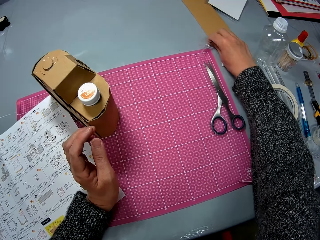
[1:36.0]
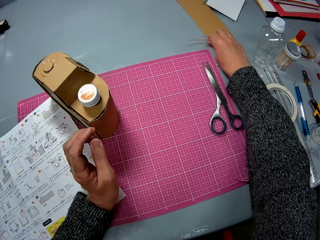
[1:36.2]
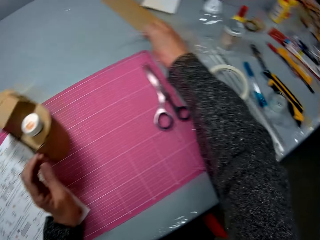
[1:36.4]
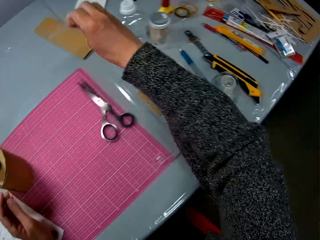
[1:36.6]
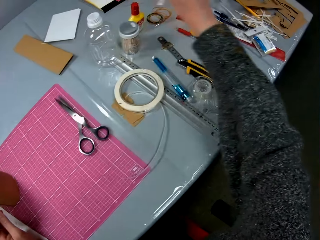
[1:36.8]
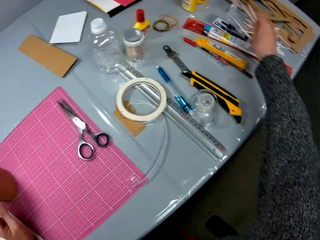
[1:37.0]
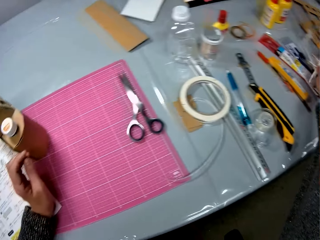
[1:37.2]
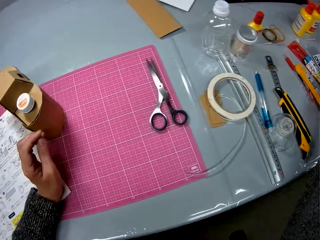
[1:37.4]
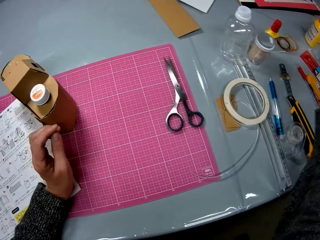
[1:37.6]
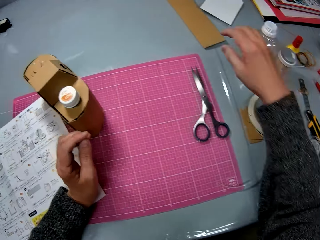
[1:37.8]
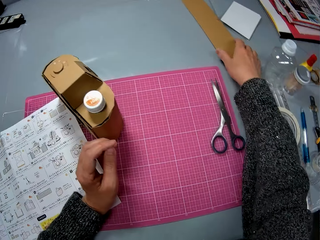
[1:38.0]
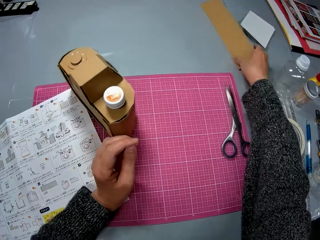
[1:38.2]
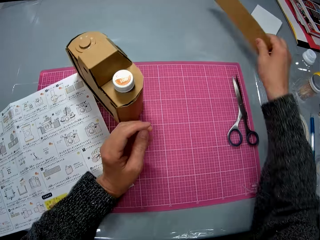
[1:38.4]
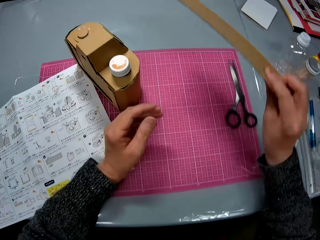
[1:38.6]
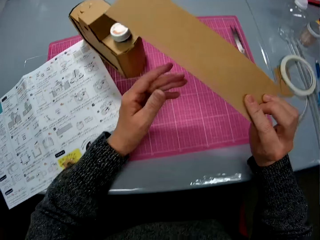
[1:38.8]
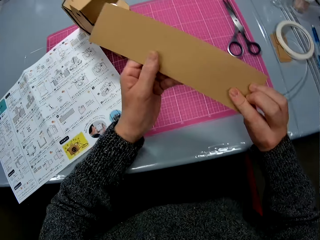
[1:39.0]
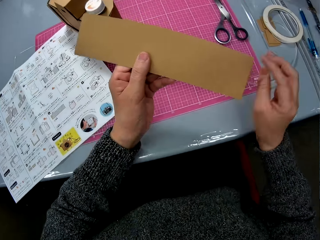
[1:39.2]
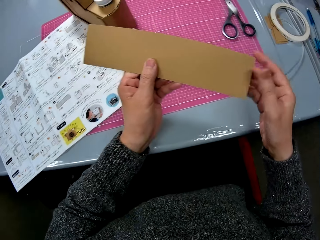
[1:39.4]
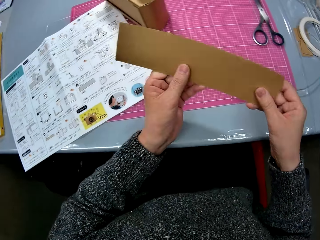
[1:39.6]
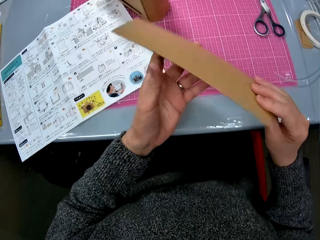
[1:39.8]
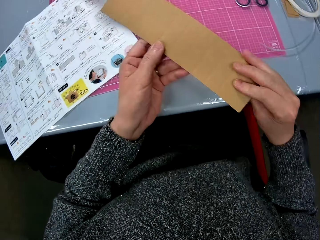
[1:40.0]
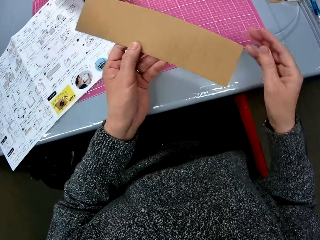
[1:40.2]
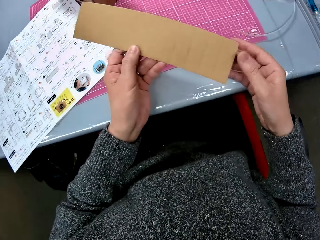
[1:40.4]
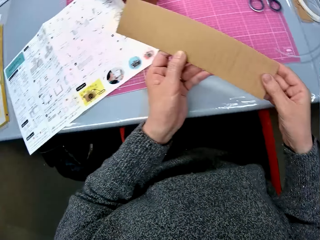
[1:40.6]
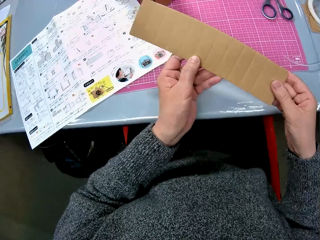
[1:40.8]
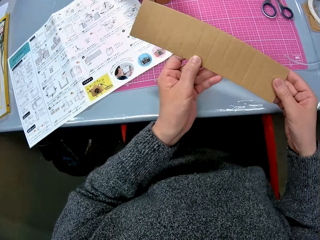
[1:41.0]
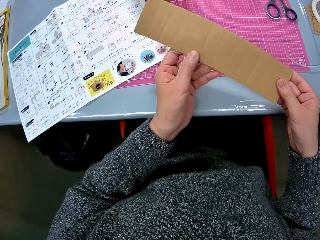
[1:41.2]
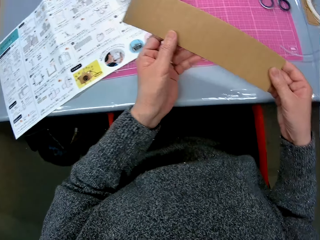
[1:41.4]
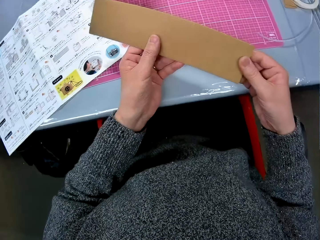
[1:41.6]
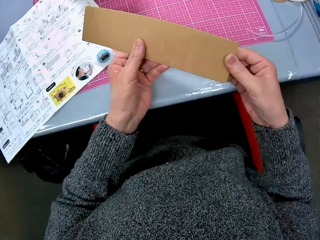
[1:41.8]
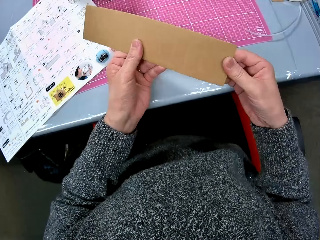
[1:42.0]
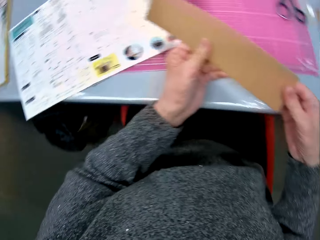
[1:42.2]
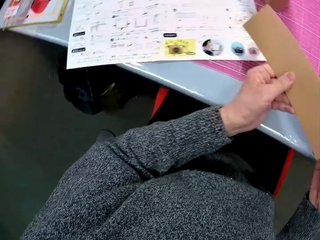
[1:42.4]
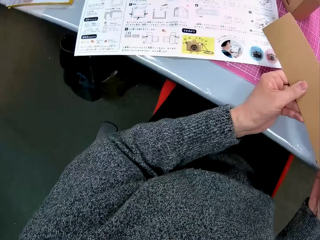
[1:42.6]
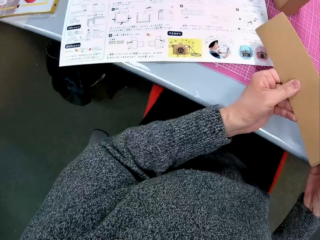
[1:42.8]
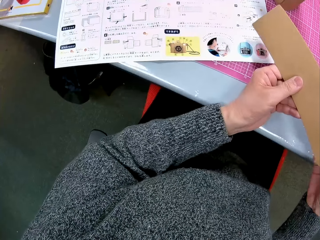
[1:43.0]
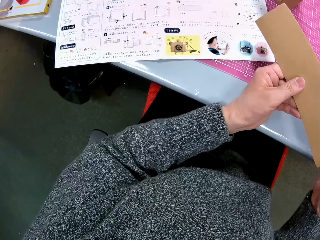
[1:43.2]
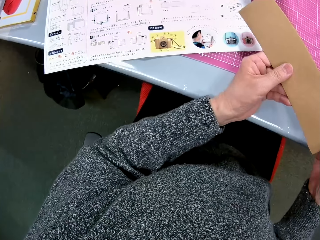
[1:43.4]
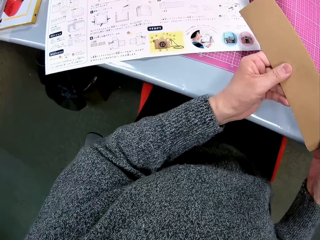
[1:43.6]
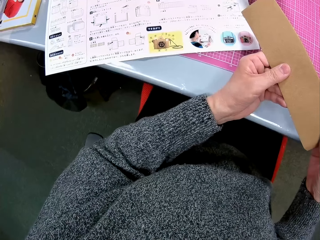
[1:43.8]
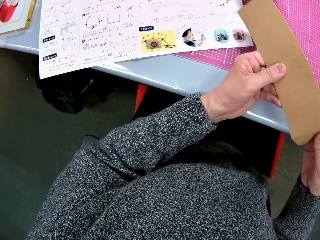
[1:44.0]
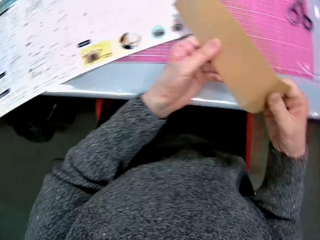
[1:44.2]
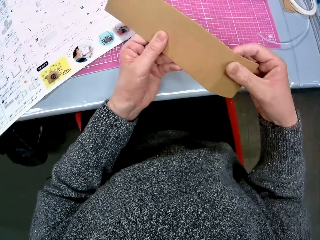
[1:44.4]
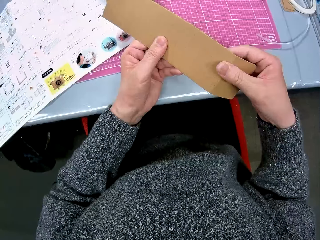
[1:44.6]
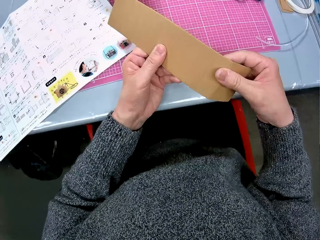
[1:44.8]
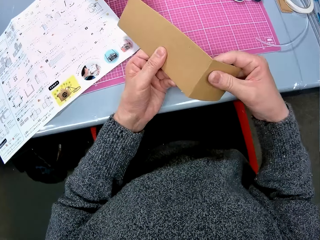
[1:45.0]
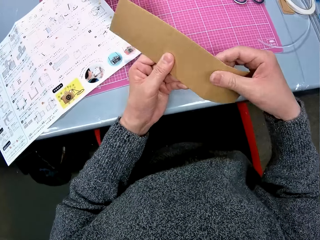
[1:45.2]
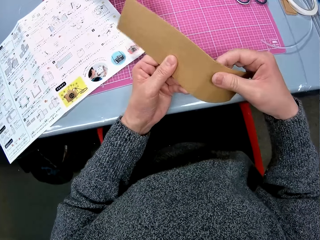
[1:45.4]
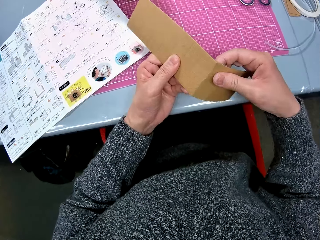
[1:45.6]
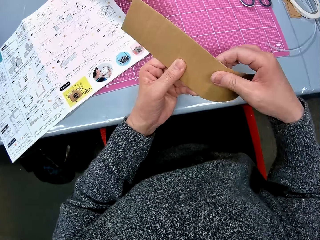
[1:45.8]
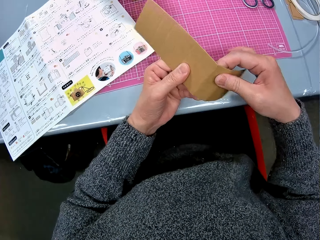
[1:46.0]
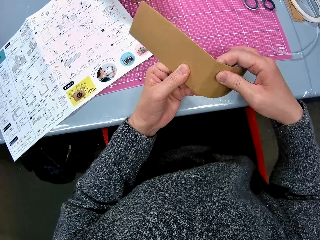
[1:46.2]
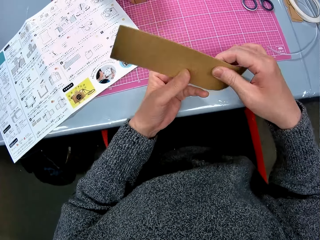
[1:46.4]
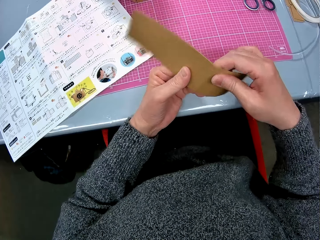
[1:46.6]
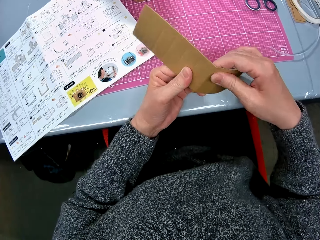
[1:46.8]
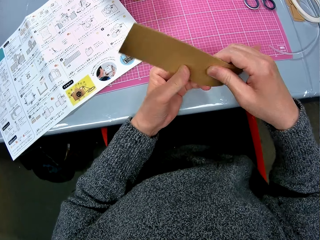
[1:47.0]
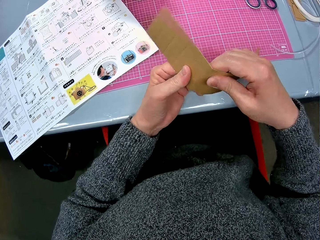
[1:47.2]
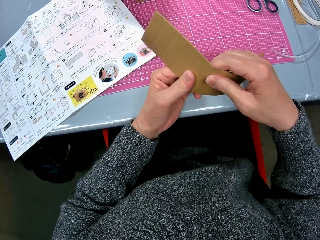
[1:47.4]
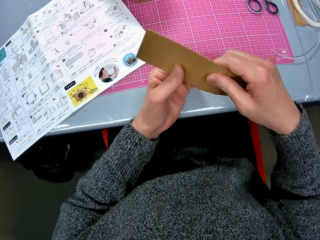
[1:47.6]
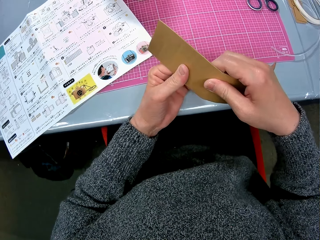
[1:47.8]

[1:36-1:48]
The camera wearer drops the tapes on another part of the table with her right hand. She picks up another piece of carton or box paper with her right hand. She works on the carton with both hands. She looks at the piece of paper and folds the piece of paper.

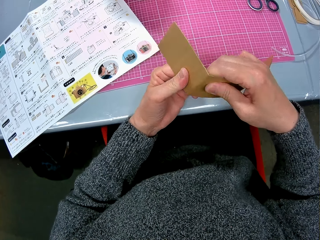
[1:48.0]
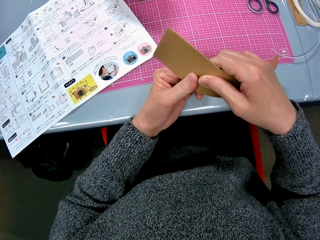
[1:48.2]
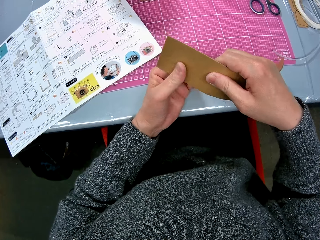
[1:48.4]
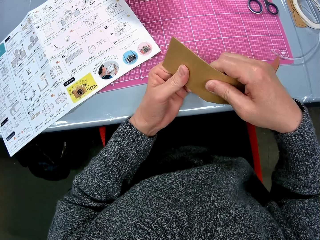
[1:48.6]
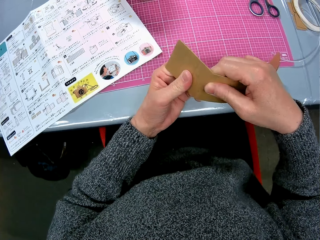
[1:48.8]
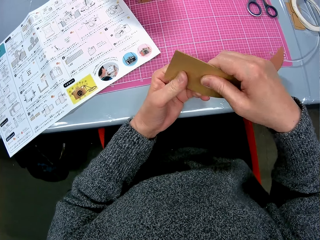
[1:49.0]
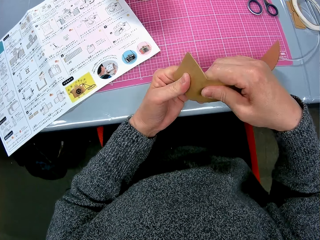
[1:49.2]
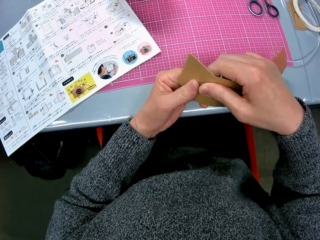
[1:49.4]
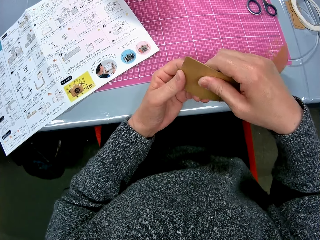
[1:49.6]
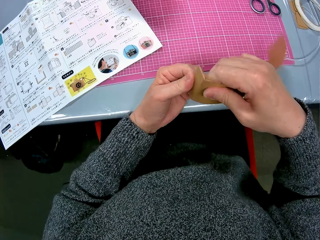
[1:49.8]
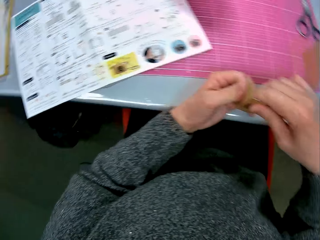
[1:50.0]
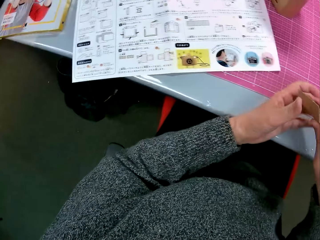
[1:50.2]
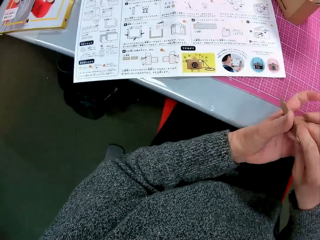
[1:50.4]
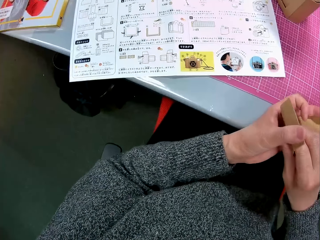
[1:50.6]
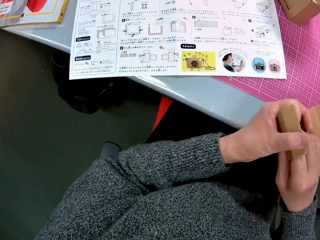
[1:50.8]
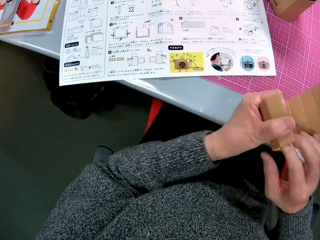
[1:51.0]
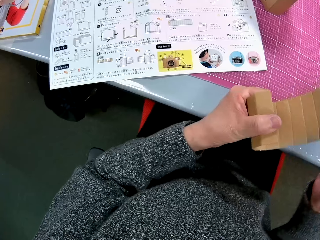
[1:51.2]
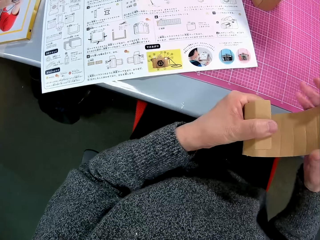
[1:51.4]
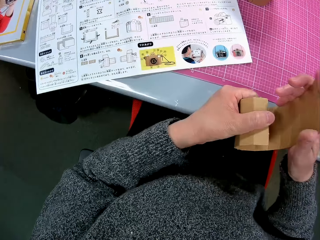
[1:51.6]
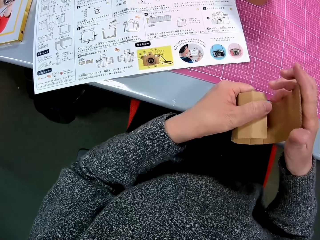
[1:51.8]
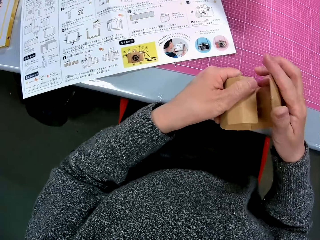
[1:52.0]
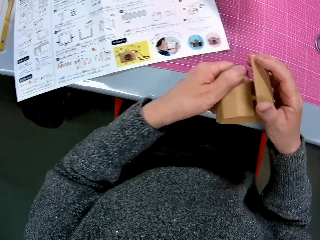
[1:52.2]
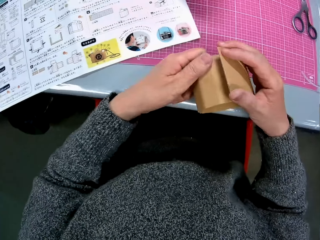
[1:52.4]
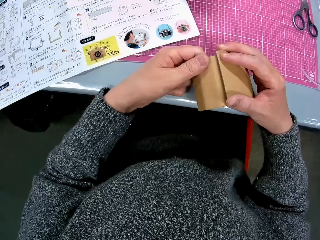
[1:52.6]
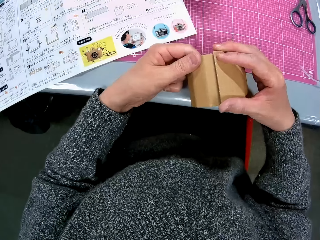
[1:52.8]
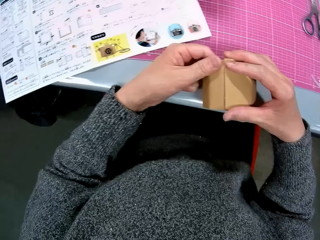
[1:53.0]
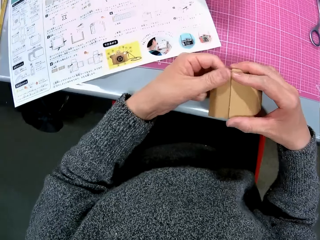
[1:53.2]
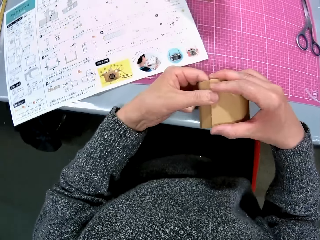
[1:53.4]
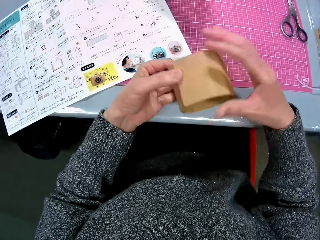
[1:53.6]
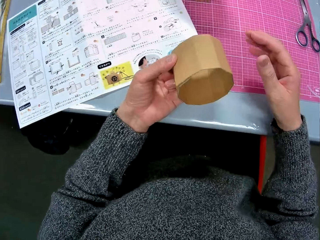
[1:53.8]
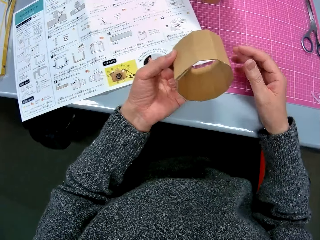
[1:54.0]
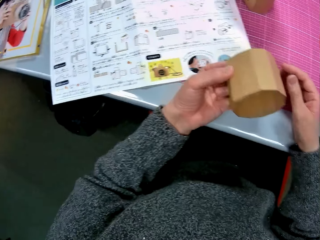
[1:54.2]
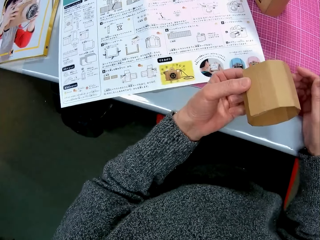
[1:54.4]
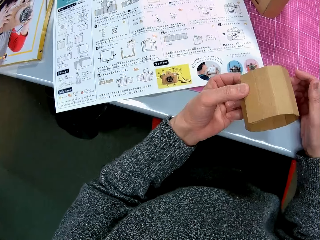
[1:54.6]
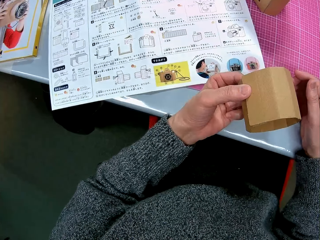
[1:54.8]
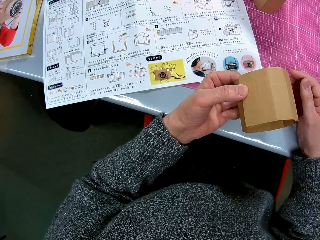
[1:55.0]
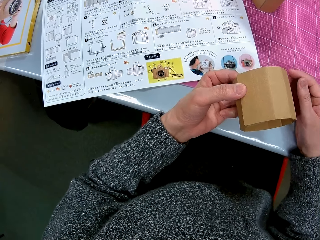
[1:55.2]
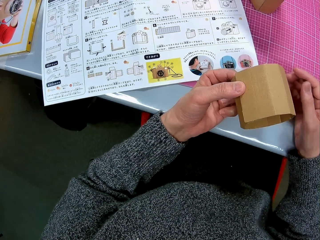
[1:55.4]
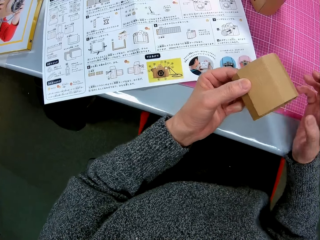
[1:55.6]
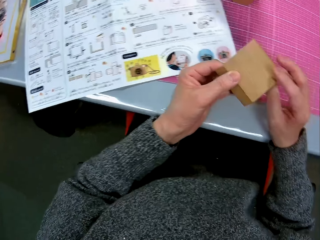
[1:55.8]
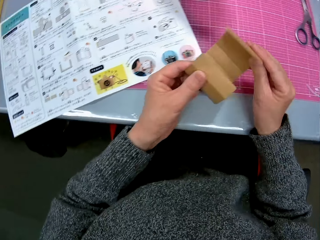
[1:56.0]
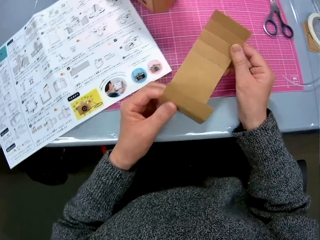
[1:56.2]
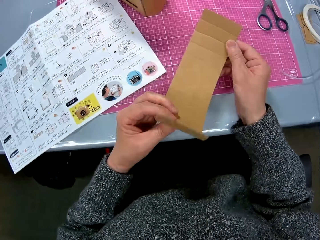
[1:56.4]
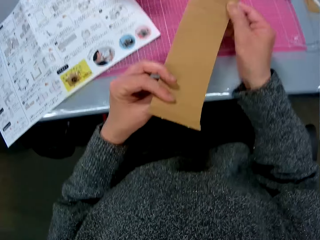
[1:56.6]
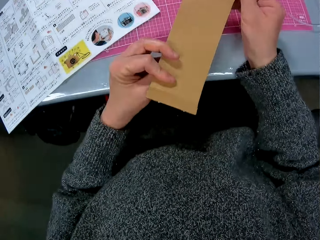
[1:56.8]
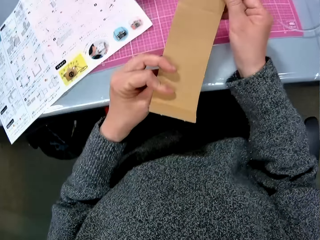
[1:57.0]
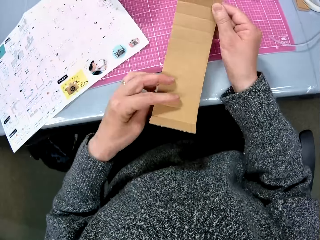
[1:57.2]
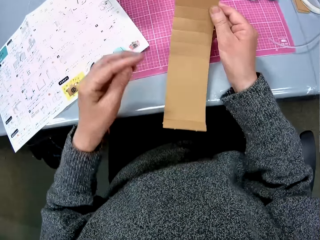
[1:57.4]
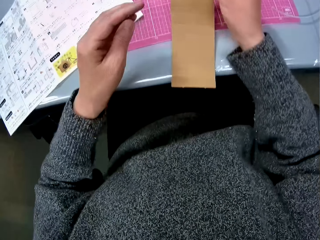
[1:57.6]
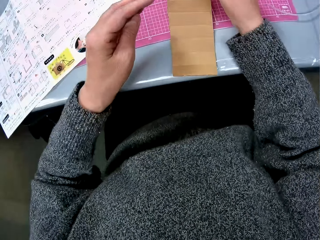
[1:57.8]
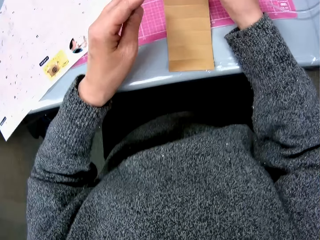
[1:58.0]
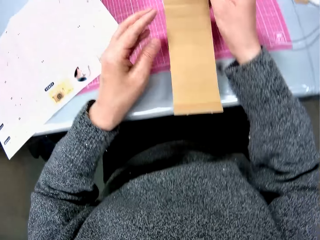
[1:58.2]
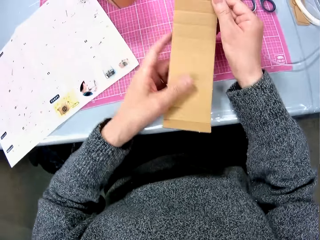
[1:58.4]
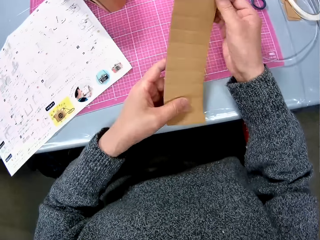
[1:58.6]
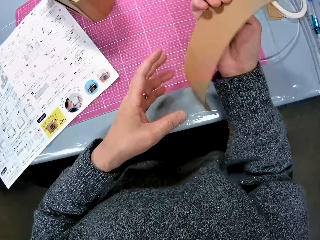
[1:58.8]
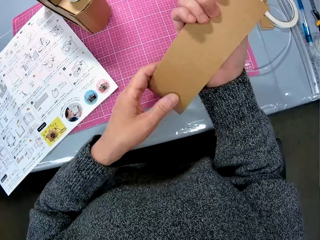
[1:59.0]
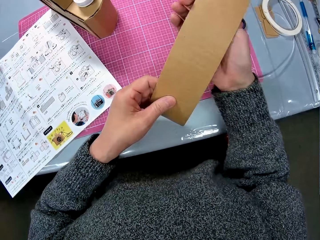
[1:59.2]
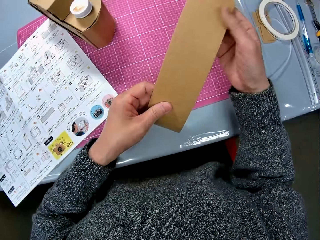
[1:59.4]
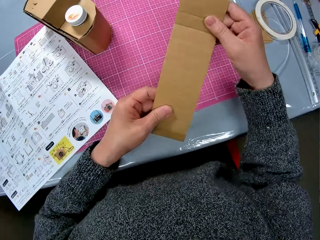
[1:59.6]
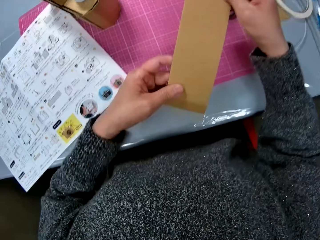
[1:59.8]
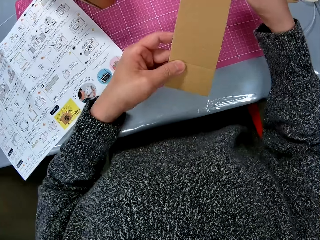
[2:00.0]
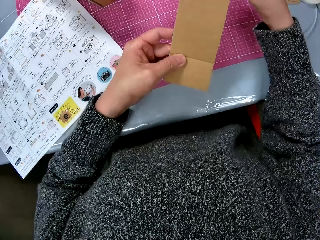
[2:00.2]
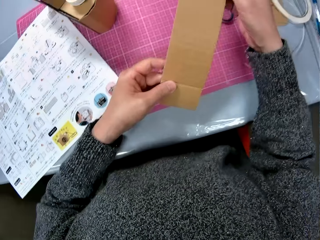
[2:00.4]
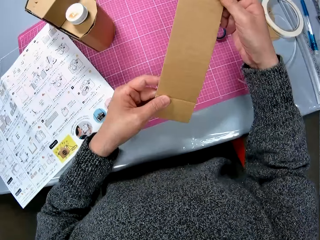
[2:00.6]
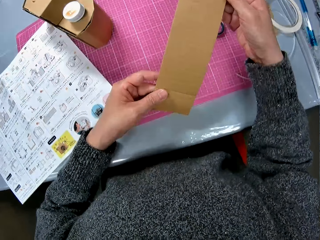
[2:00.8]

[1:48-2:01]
The camera wearer looks at the piece of paper. They unfold the piece of paper. They look at the piece of paper.
